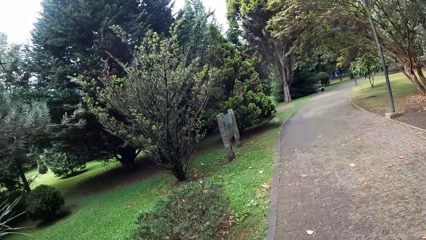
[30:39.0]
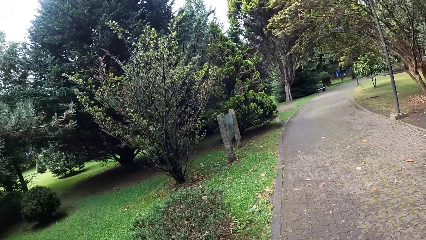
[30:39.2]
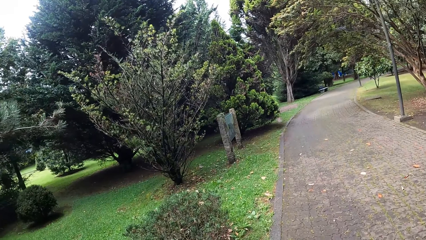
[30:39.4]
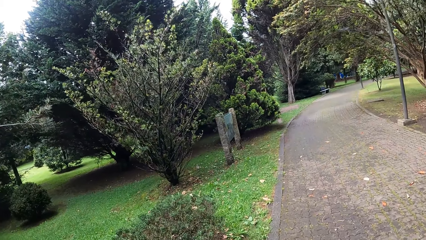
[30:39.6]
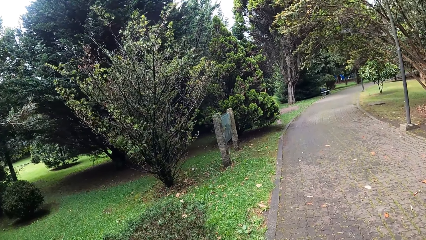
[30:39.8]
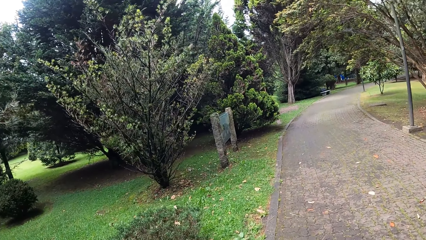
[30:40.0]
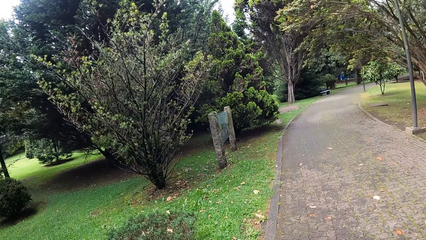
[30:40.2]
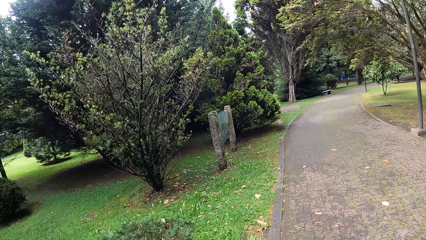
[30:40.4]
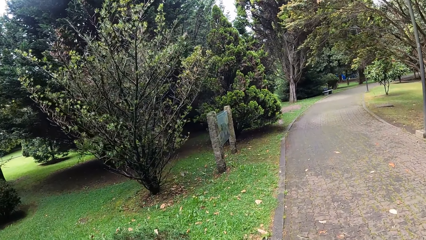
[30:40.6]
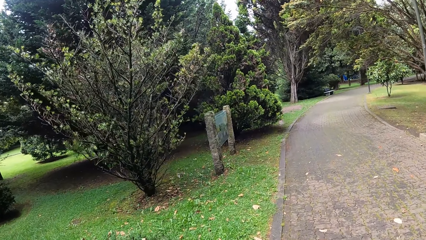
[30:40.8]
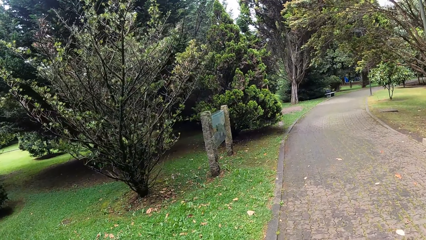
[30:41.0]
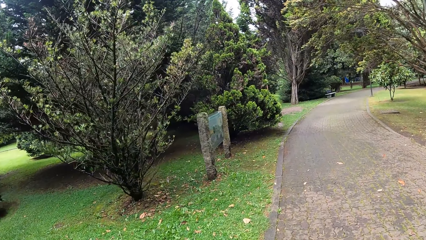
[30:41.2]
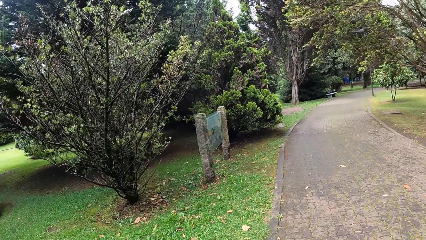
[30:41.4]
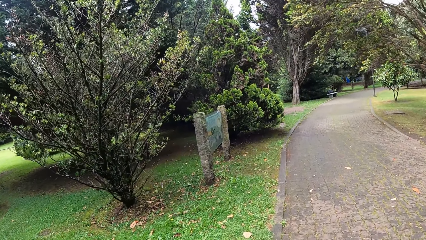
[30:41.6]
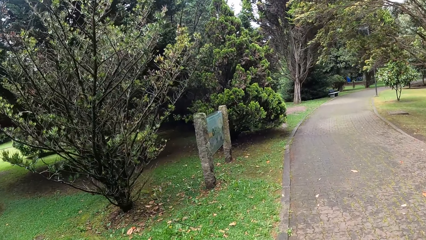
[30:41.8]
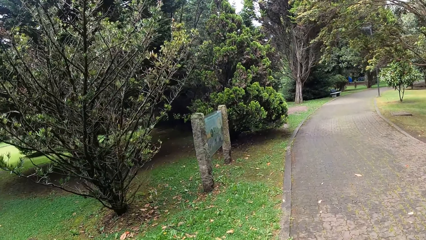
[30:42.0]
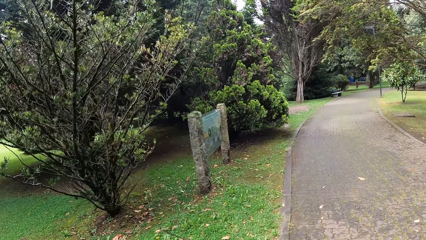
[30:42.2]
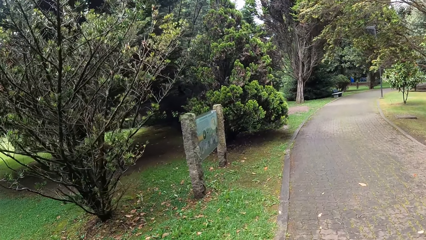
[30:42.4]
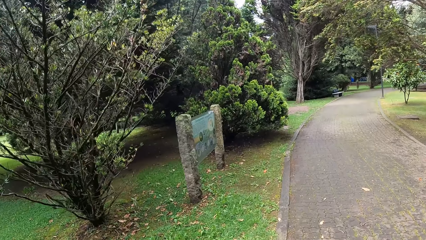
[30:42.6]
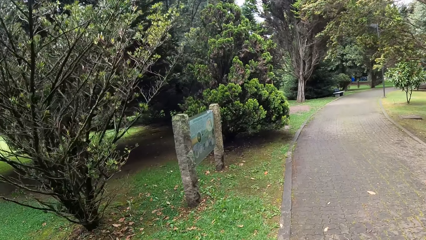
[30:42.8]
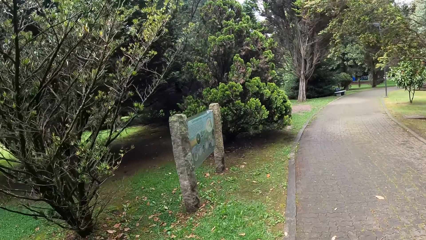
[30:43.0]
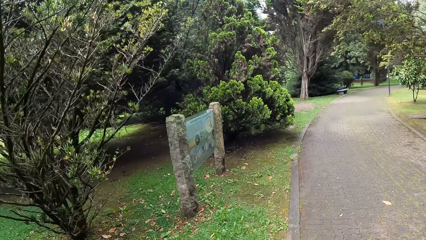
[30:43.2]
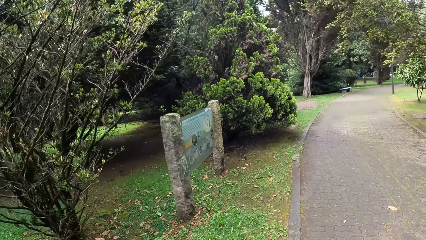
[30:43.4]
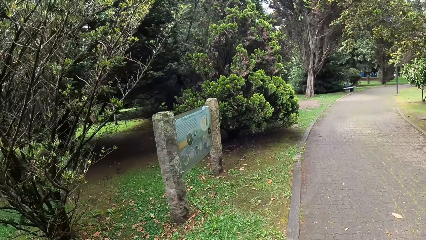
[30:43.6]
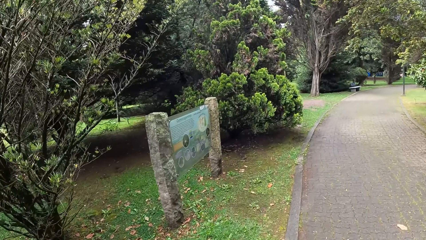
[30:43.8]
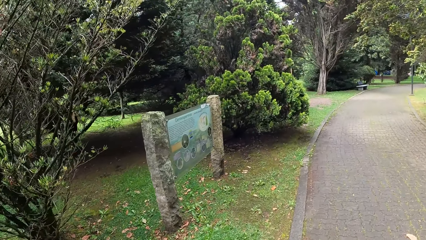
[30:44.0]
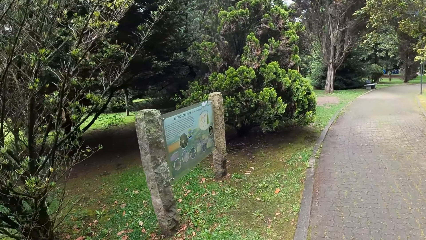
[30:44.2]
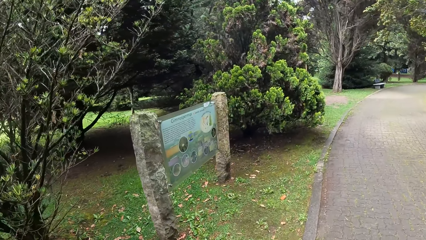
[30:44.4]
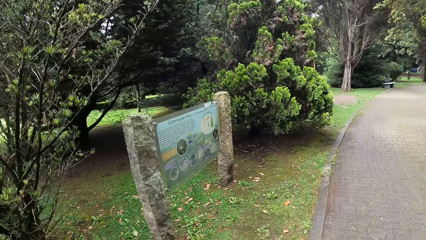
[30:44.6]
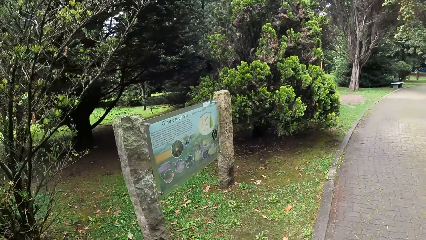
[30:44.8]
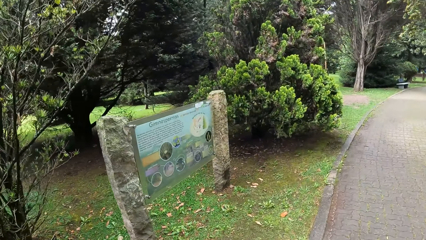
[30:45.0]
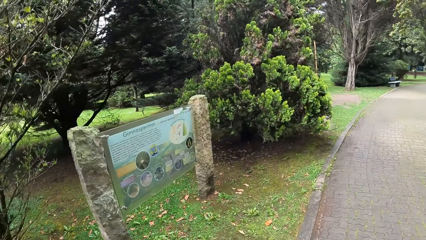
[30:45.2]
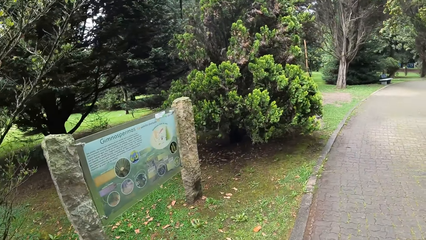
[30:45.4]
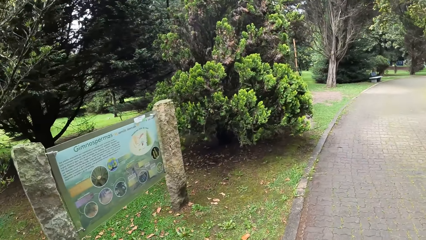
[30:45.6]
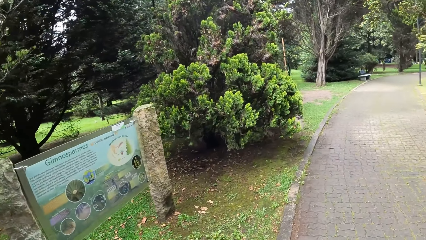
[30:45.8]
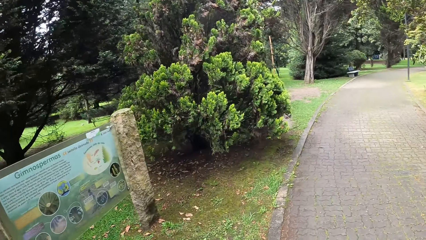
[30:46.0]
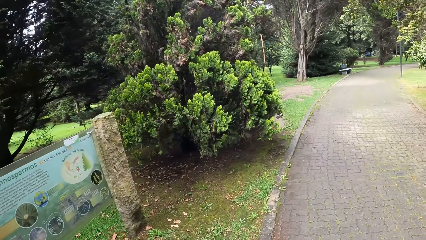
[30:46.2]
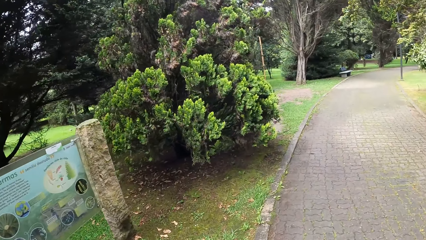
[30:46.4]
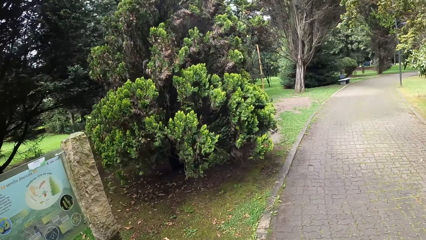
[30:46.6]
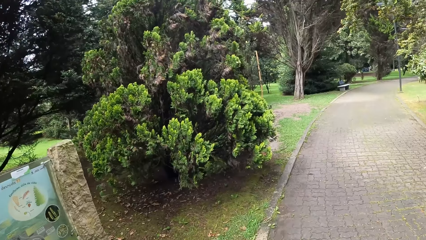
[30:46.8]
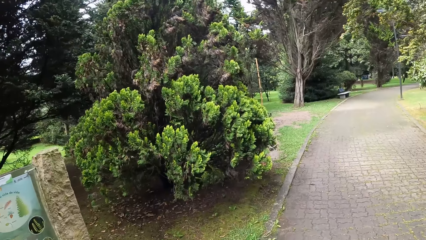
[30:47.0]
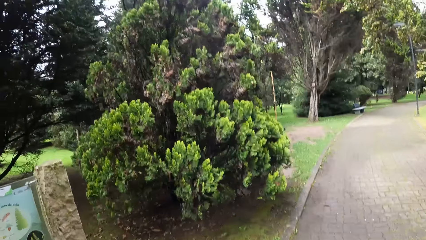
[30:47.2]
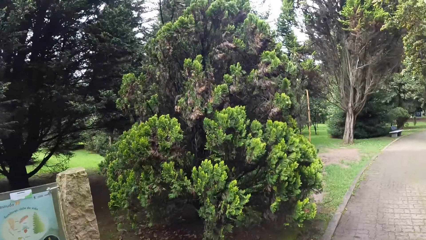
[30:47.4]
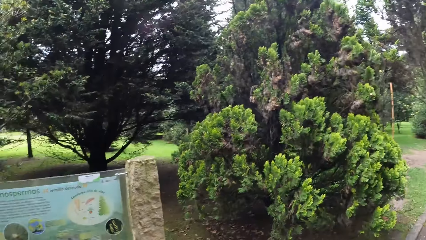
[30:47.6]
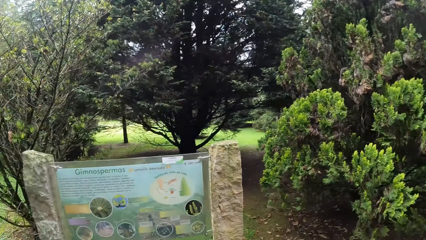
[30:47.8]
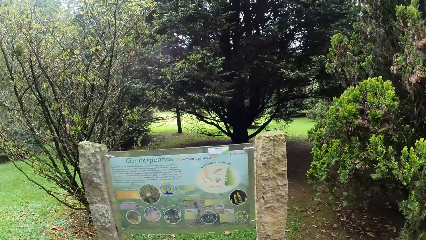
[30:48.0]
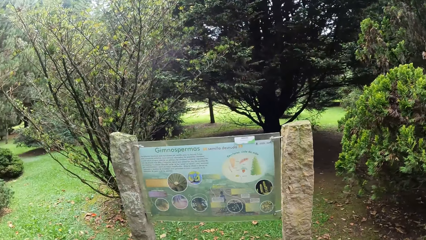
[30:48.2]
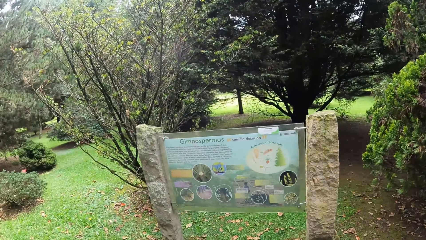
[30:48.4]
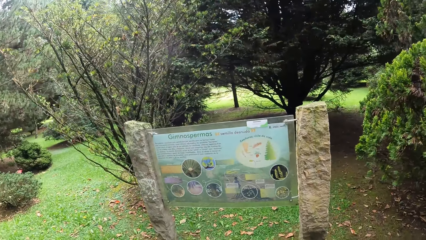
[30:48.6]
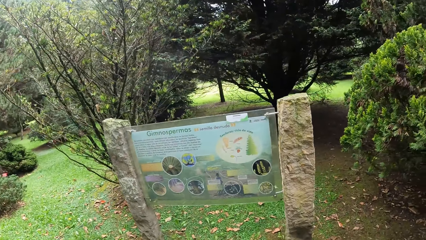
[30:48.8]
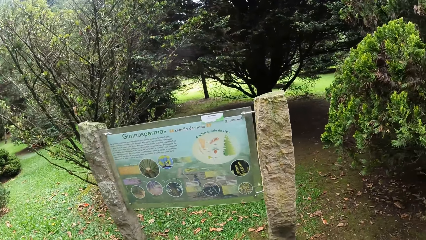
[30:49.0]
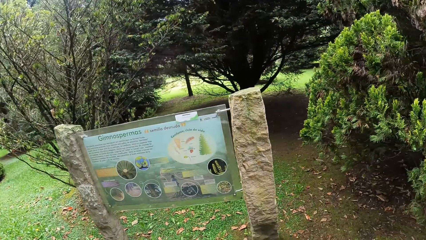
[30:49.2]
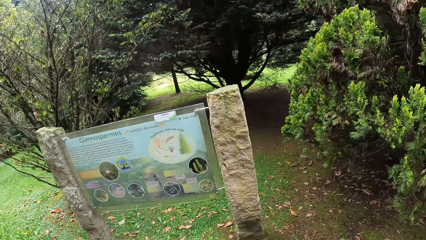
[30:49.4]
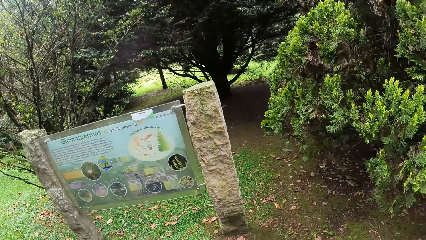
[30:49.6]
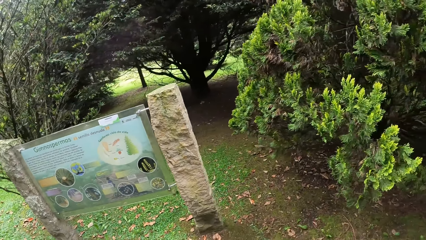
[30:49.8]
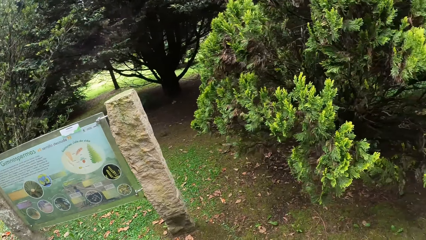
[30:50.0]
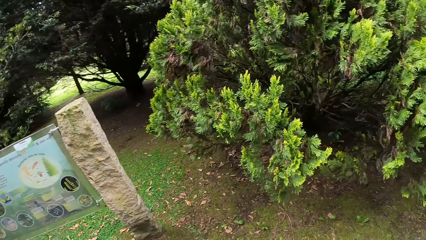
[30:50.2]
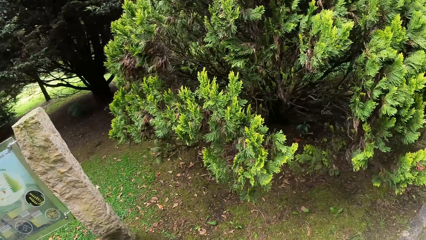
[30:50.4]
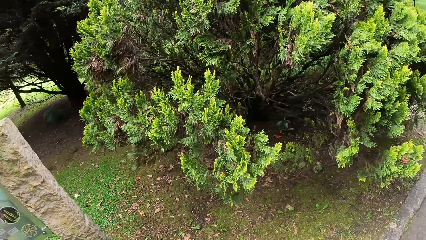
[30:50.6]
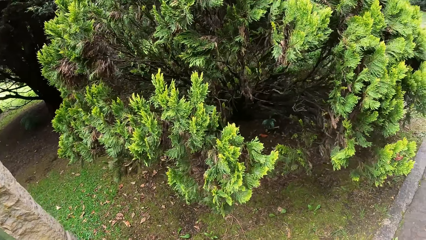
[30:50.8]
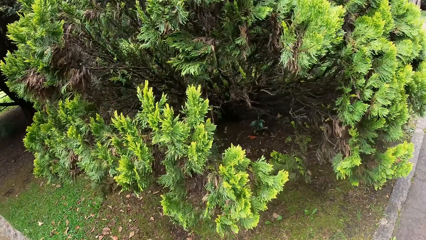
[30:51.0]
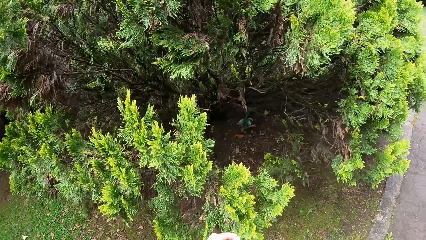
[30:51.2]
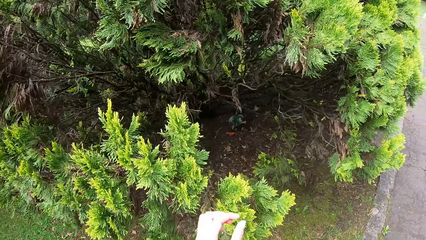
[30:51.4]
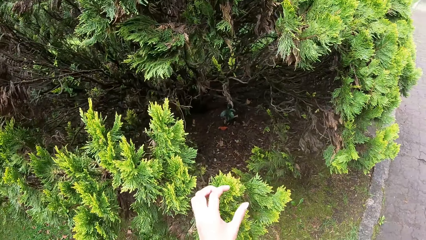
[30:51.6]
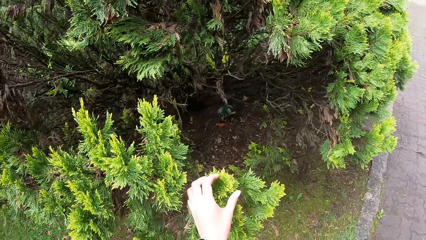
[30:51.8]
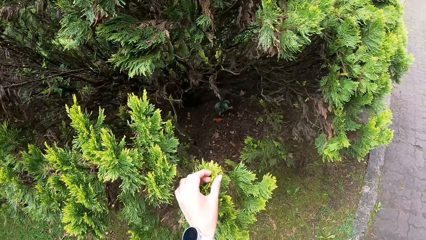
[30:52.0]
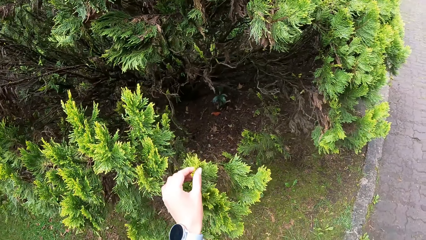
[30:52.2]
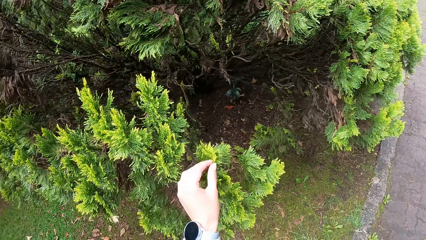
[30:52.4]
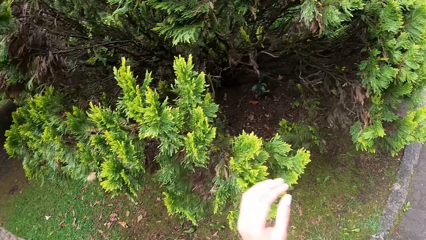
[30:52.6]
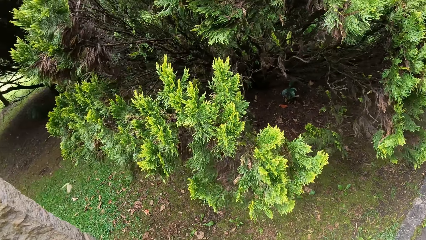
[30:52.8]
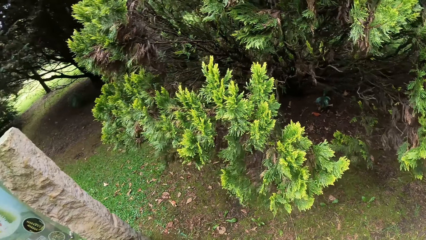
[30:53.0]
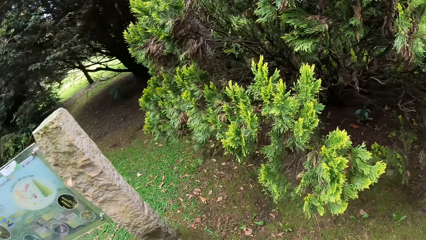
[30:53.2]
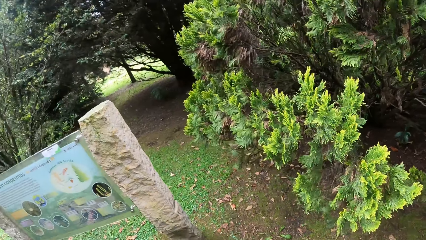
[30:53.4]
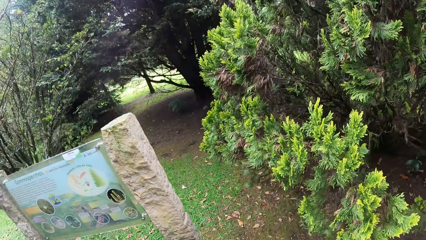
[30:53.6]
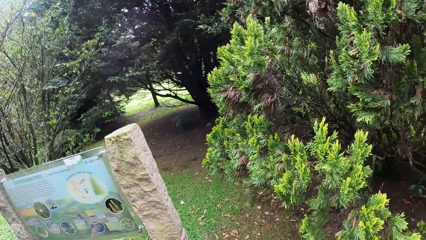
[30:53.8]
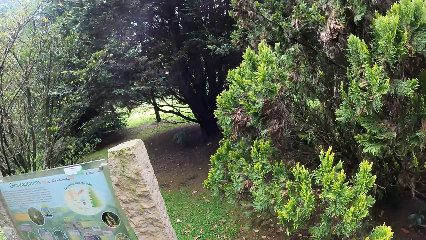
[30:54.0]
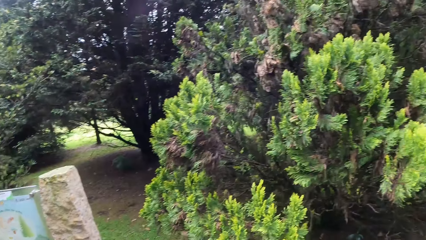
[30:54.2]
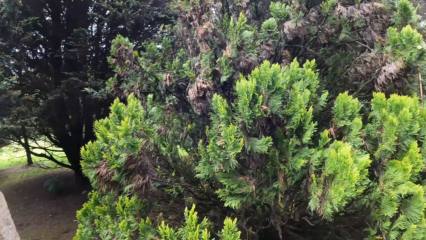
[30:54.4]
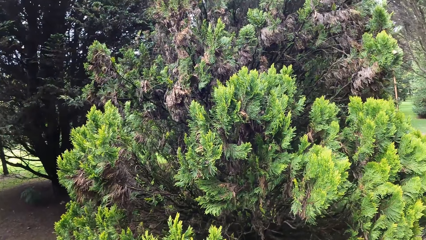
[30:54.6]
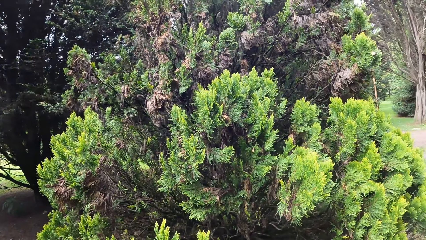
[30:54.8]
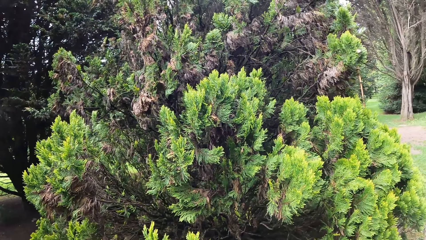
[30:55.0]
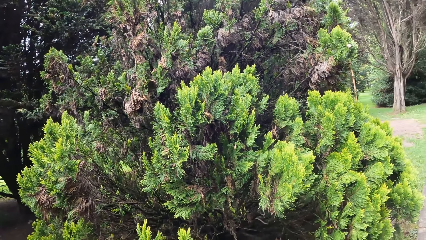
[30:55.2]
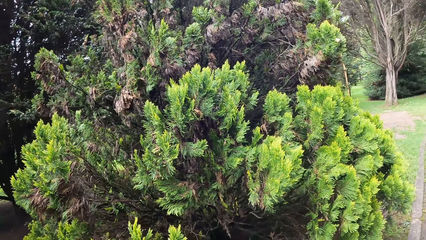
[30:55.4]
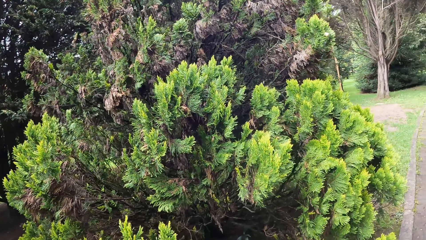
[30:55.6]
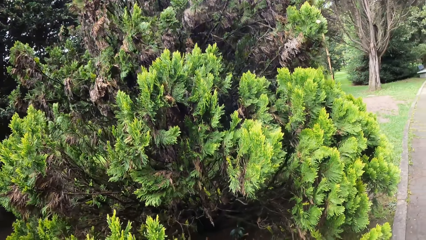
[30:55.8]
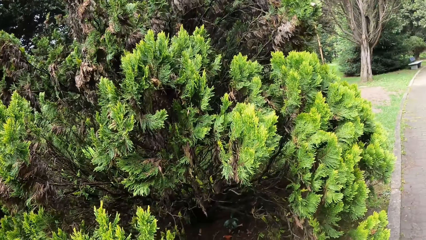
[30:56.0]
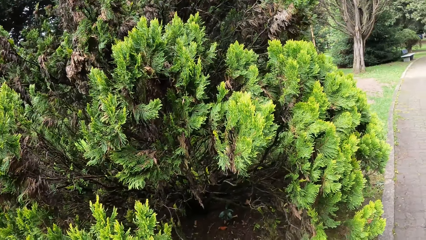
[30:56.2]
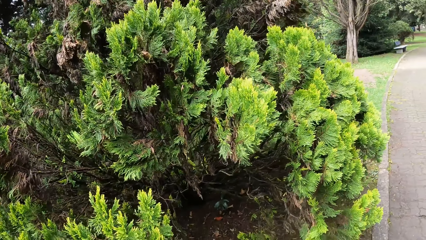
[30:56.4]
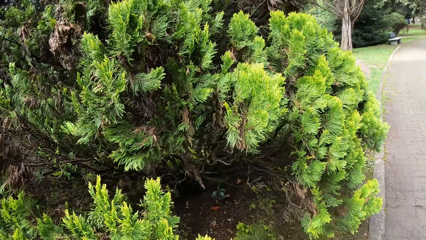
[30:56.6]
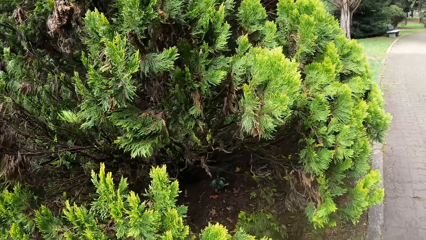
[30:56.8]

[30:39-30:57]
The camera wearer reads a poster. She touches a leaf with her left hand. She looks around the compound.
